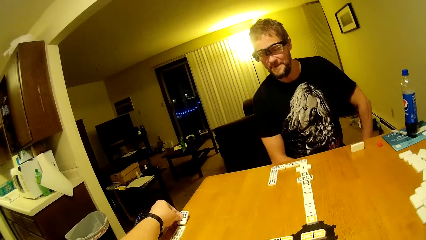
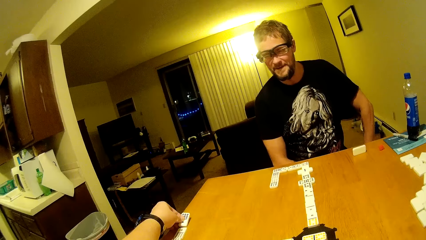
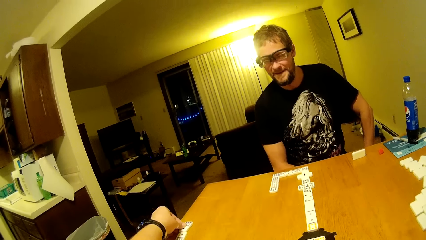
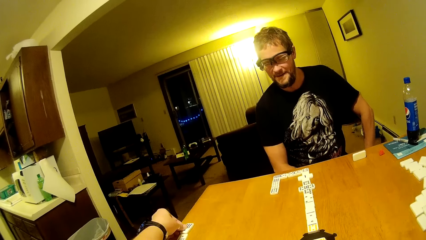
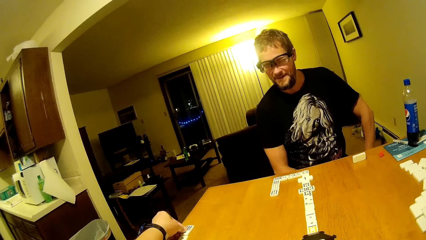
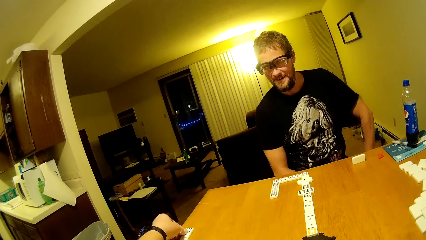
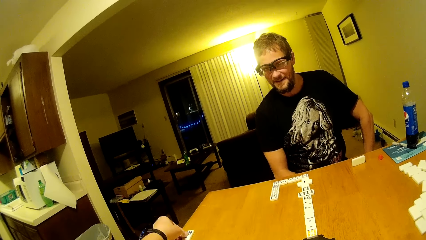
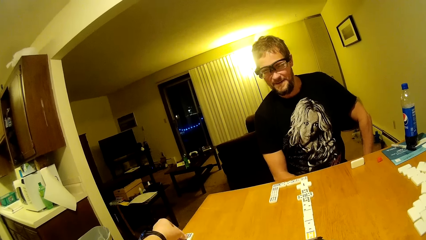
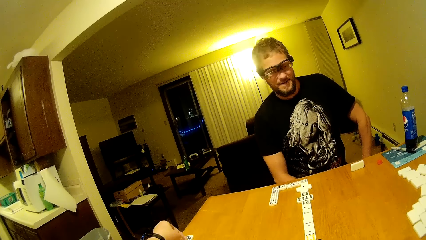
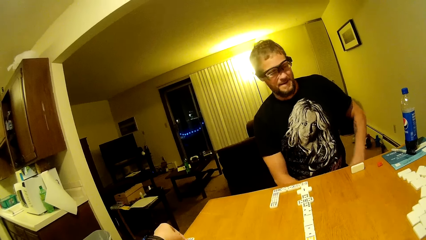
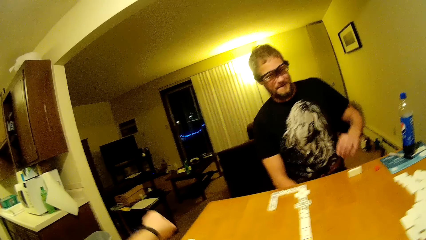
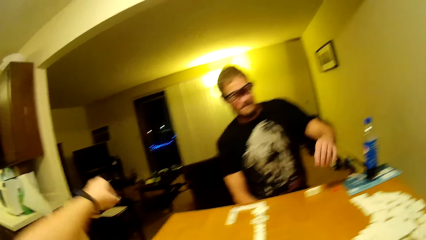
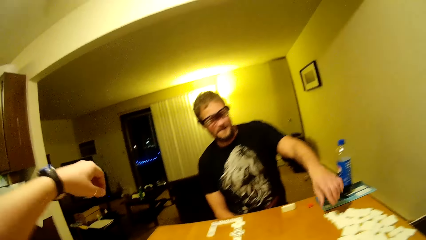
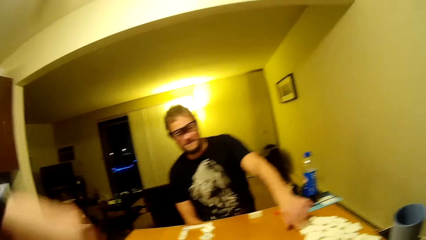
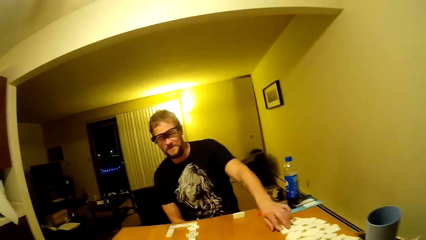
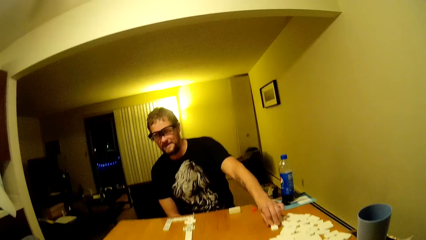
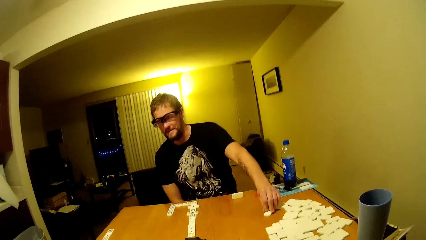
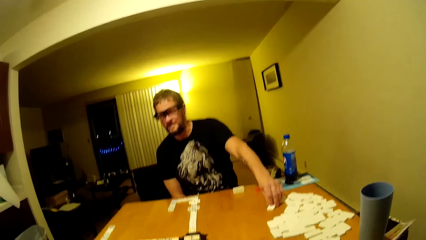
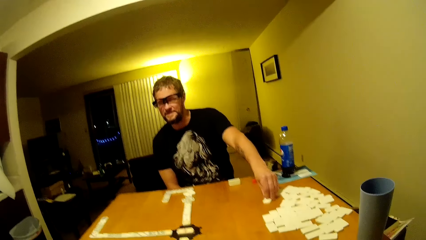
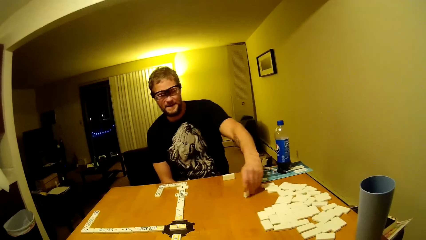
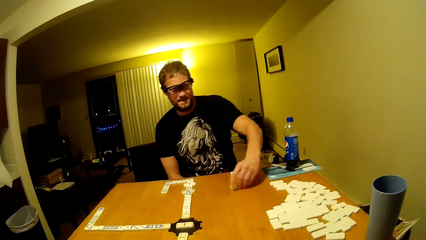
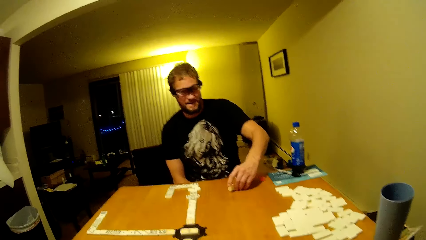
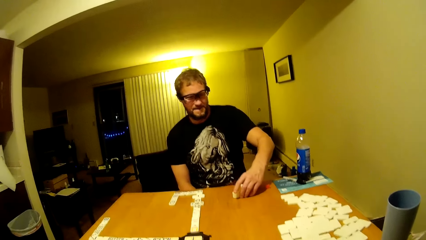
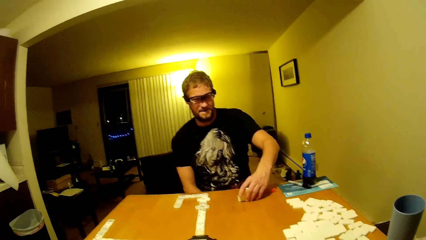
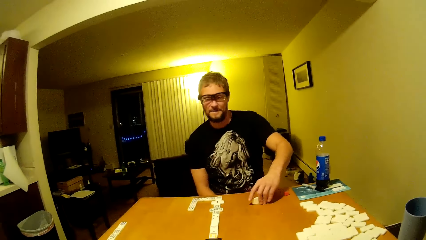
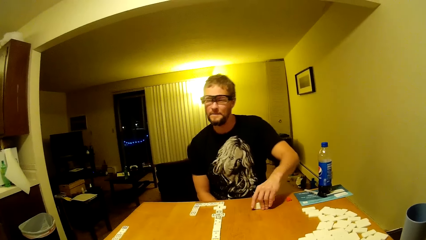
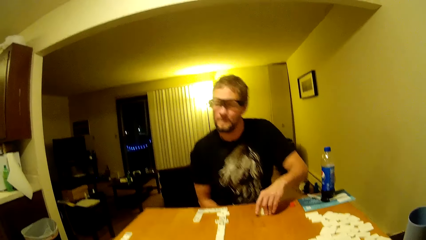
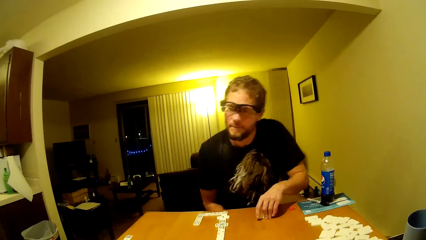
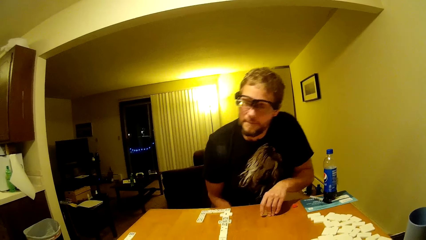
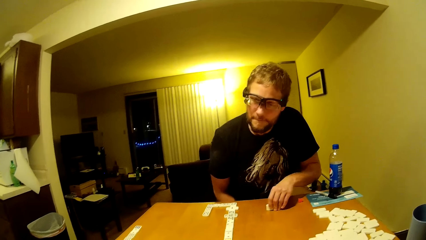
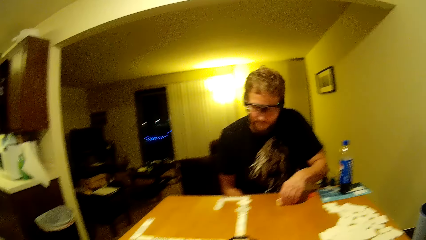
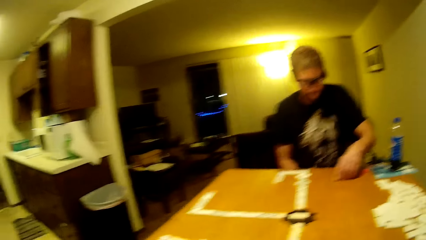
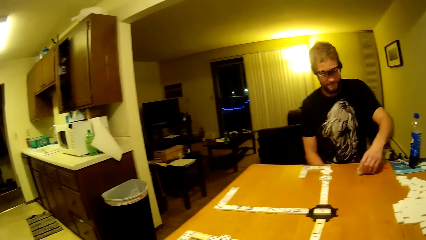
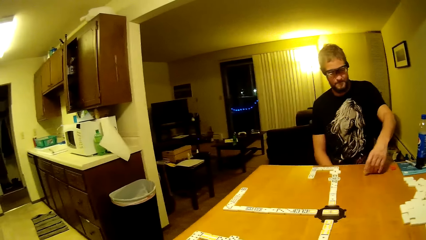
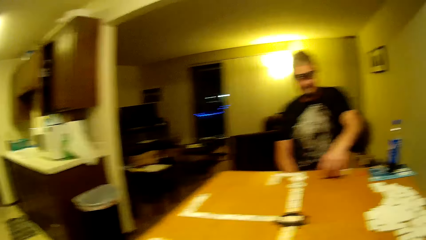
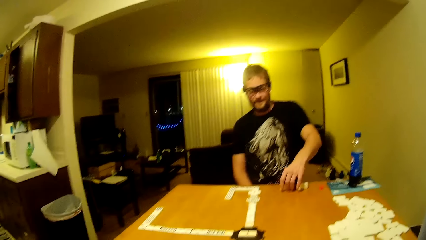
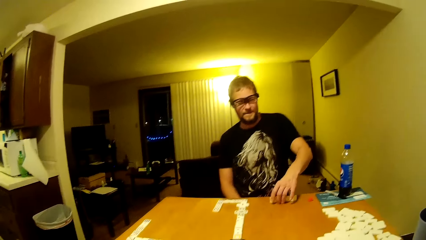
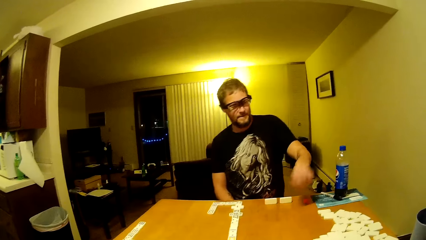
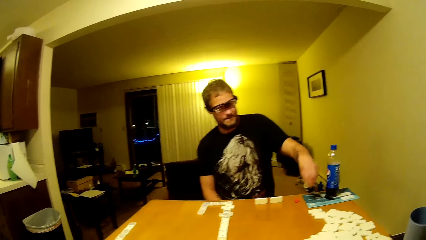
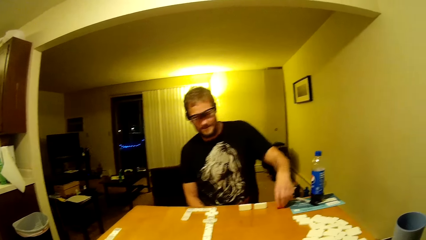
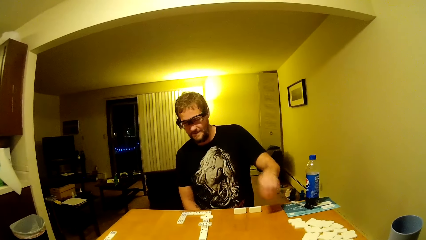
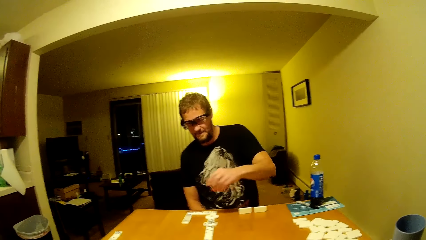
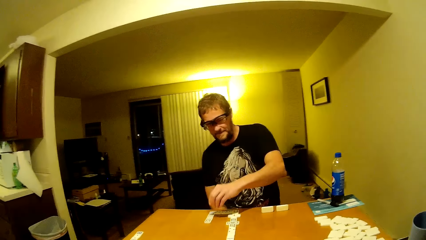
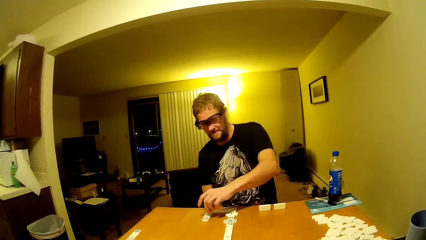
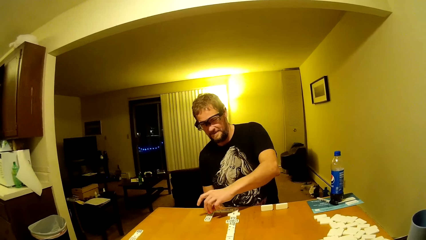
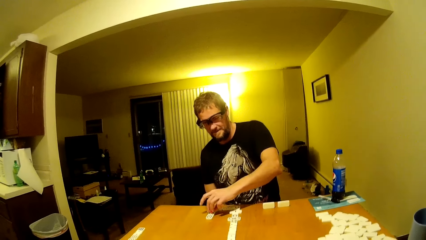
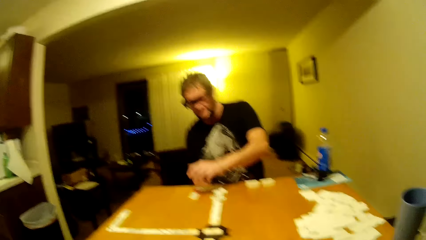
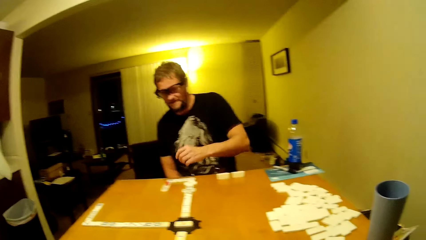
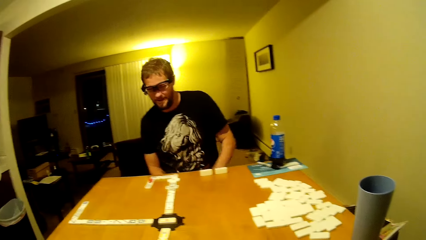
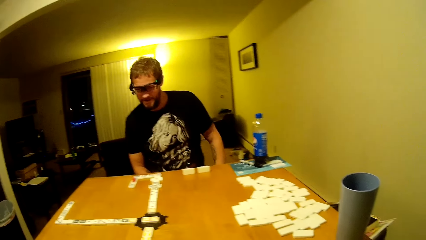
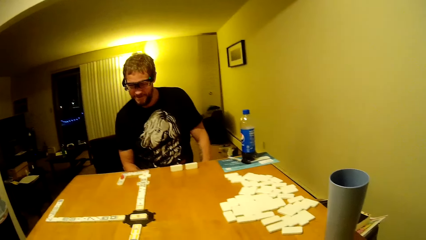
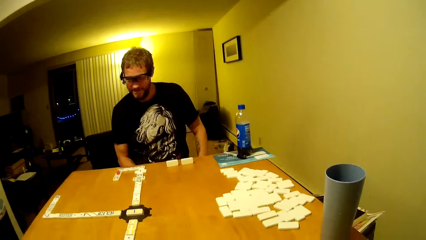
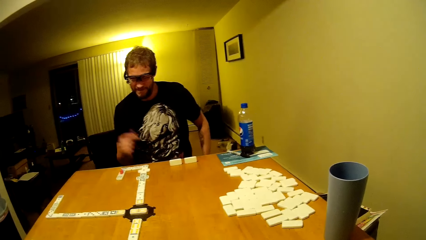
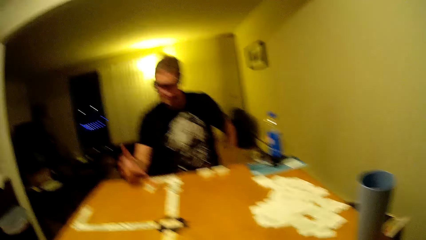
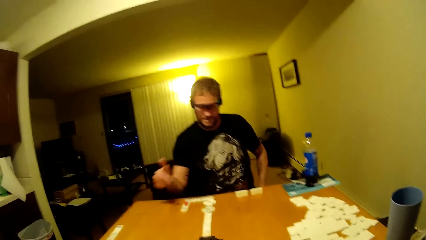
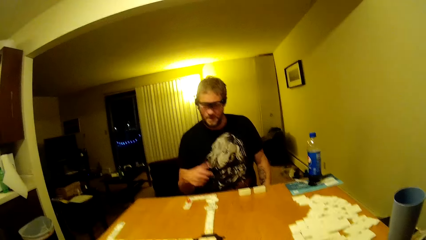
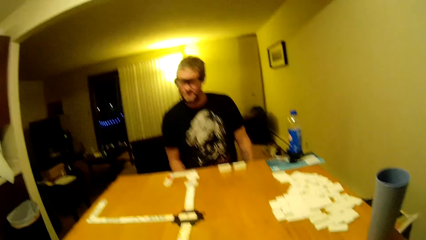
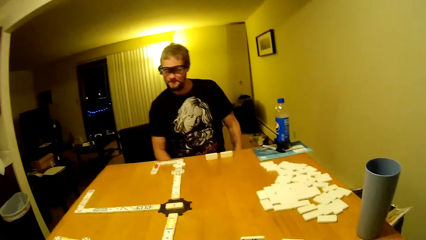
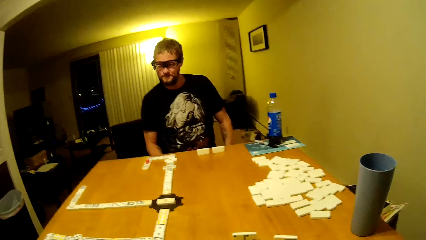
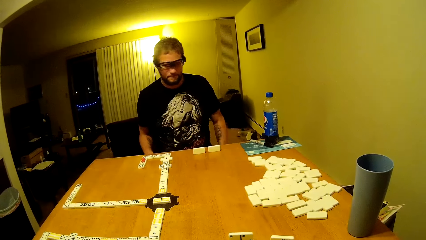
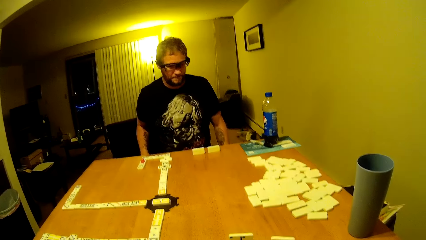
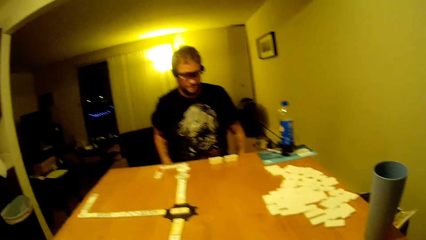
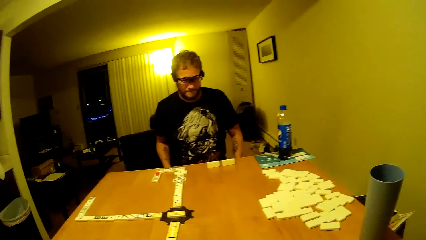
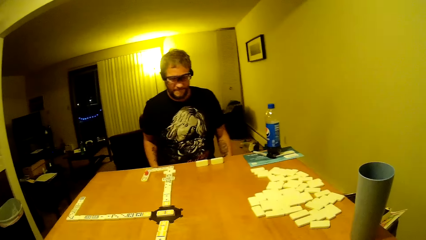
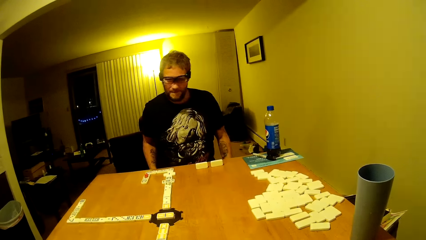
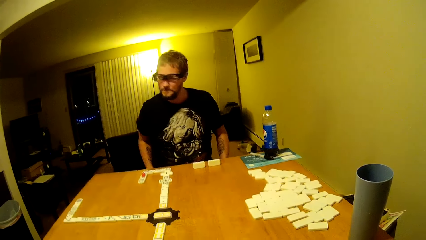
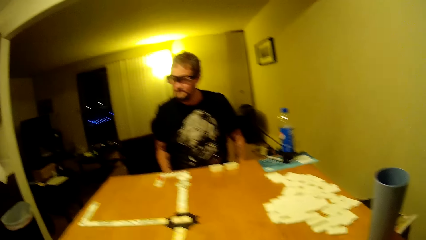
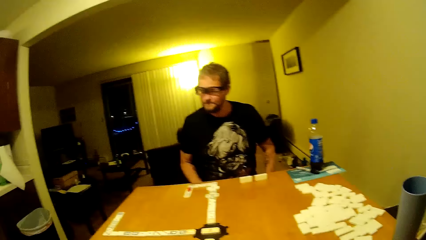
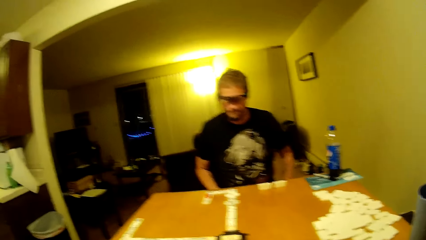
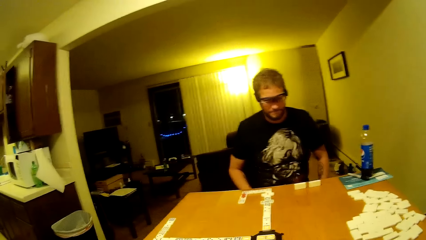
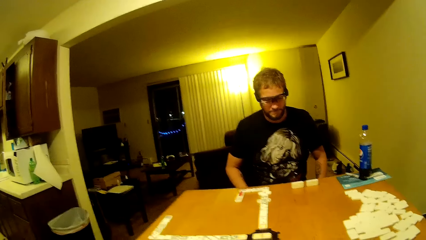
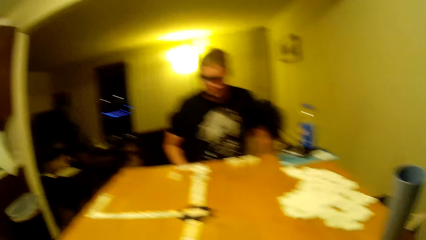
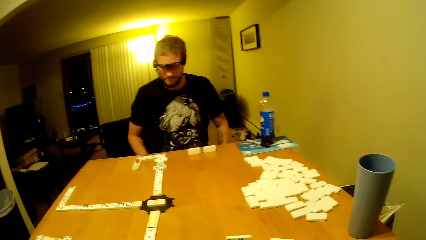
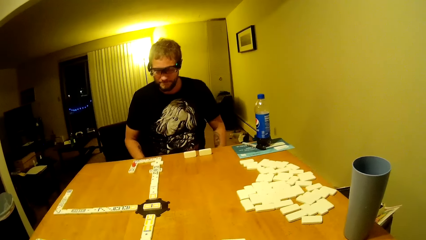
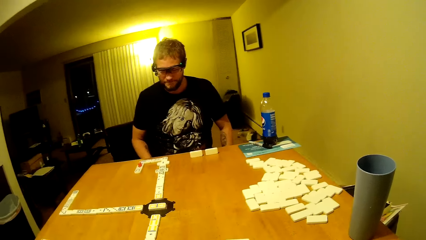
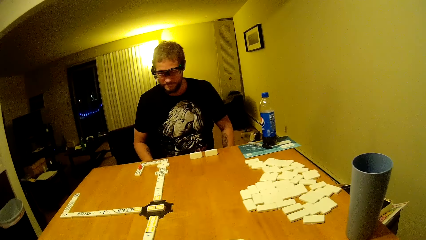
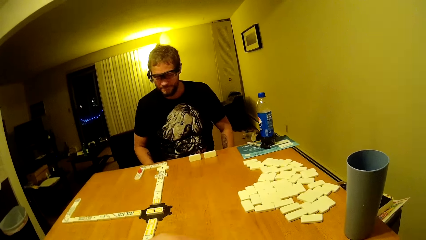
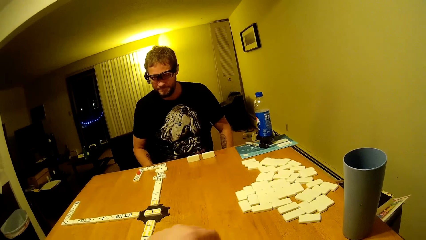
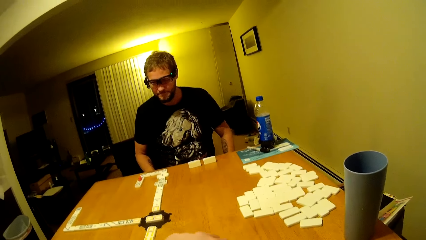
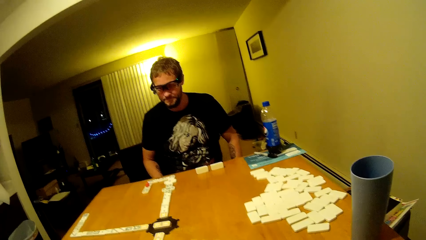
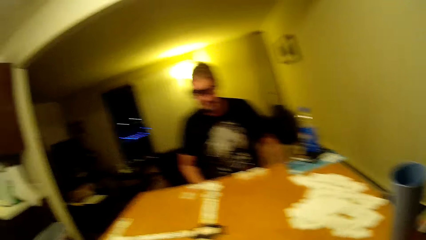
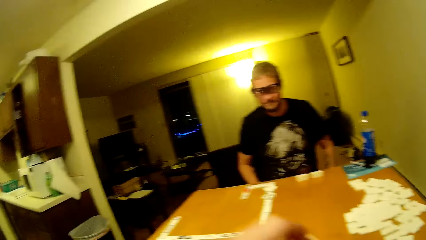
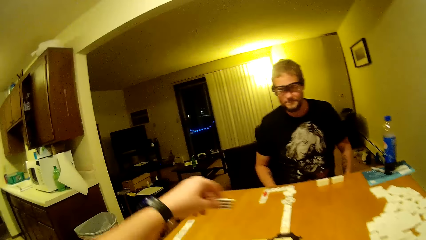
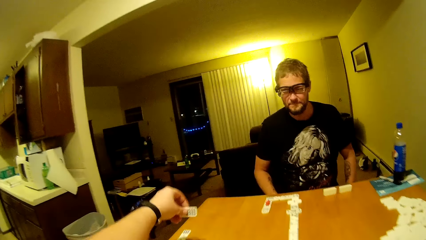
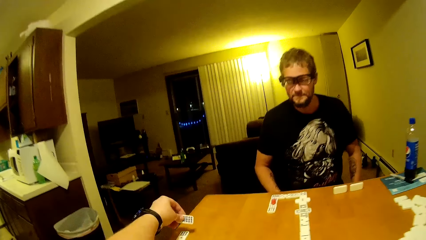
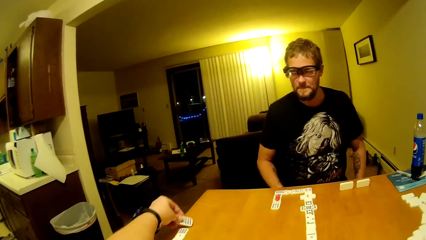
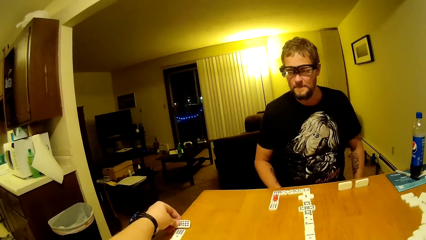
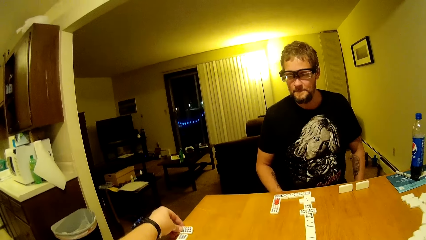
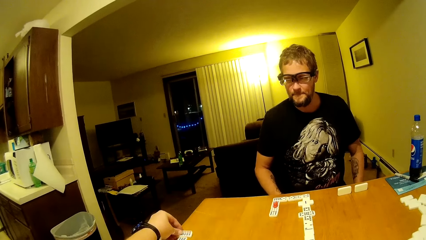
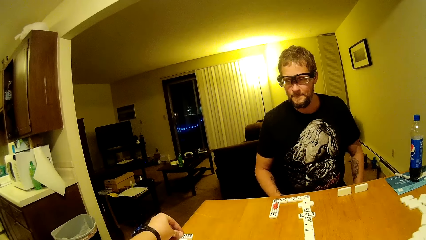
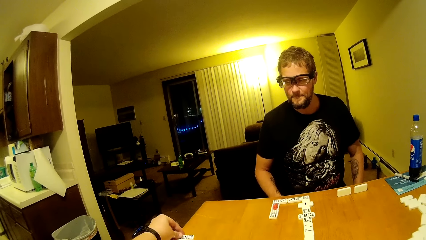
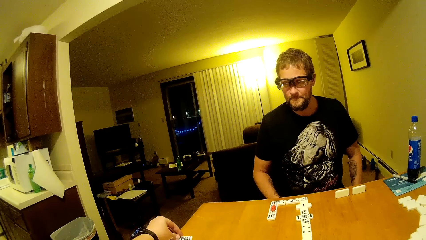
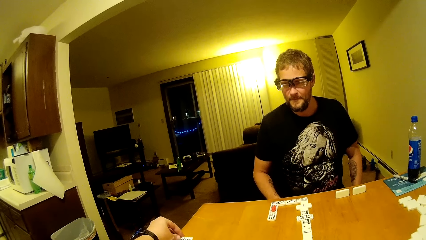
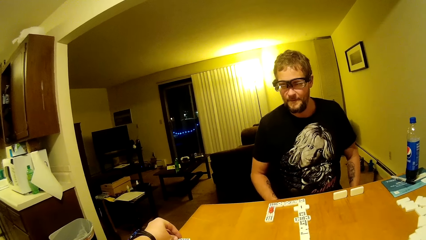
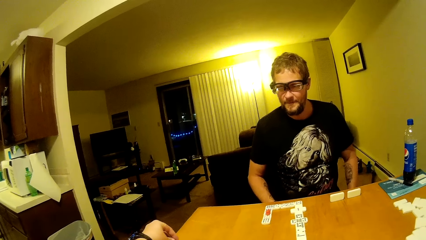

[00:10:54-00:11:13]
The camera wearer looks around. A man picks a domino, moves a domino and moves. The man picks an object and places the object on the table. The man talks to the camera wearer. The man touches the table. The camera wearer looks at the dominoes cards. They look around. They play, pick a domino and place the domino on the table.
